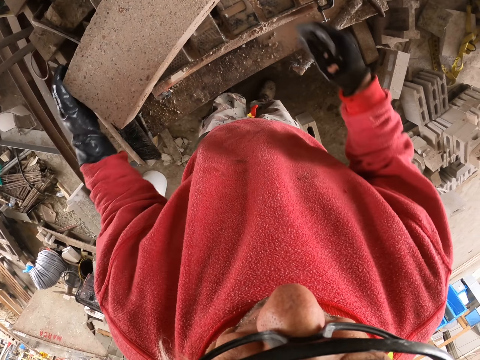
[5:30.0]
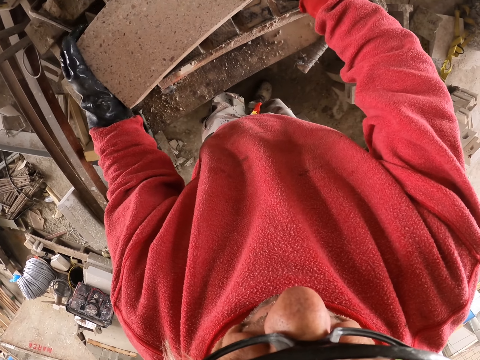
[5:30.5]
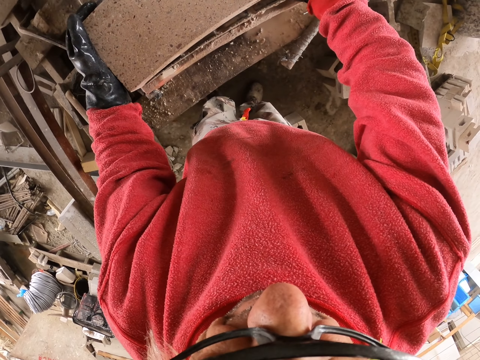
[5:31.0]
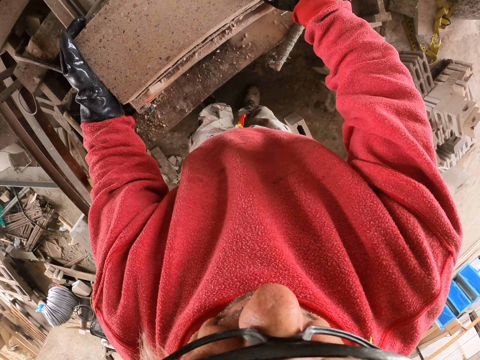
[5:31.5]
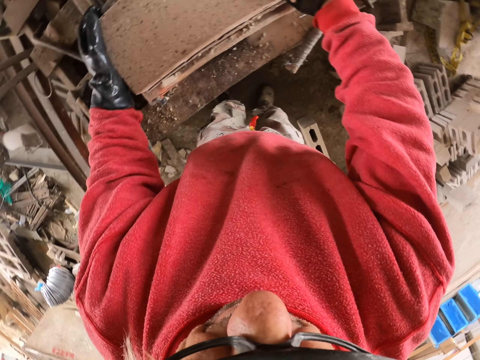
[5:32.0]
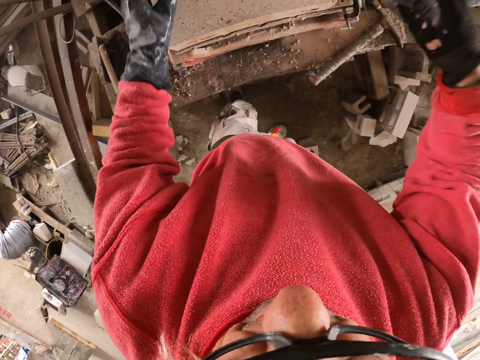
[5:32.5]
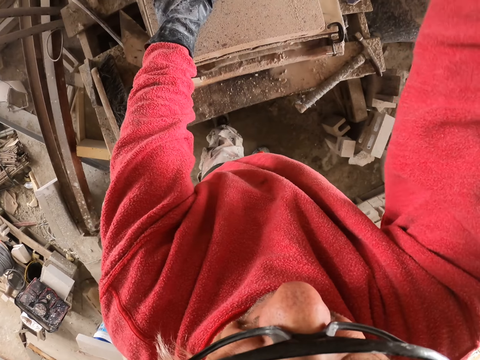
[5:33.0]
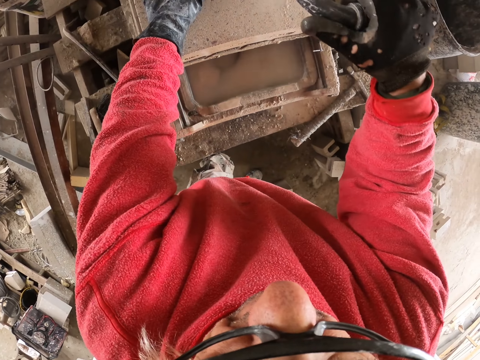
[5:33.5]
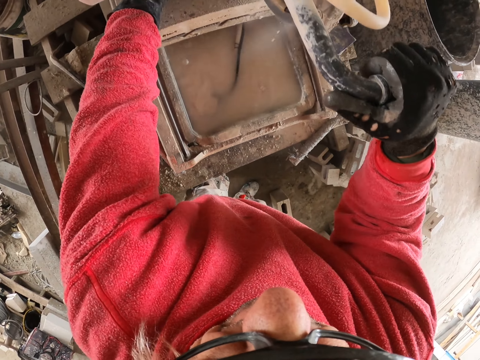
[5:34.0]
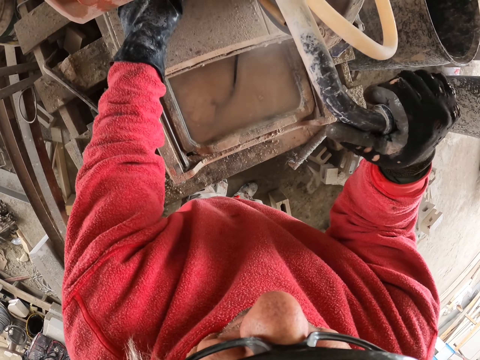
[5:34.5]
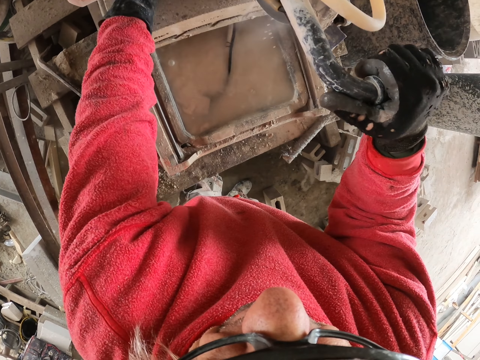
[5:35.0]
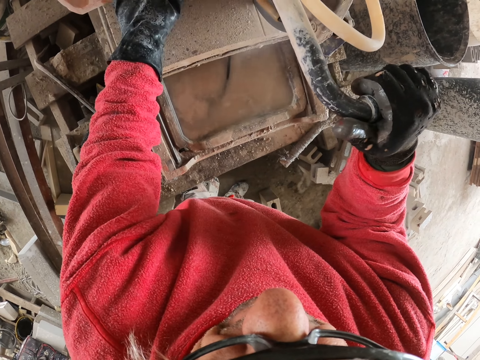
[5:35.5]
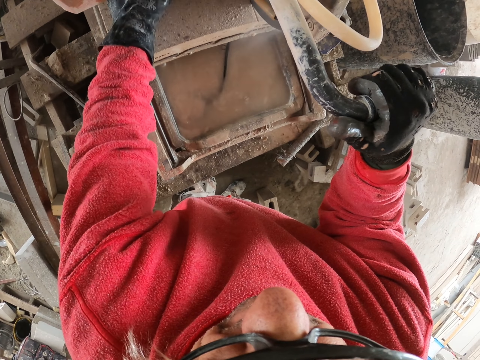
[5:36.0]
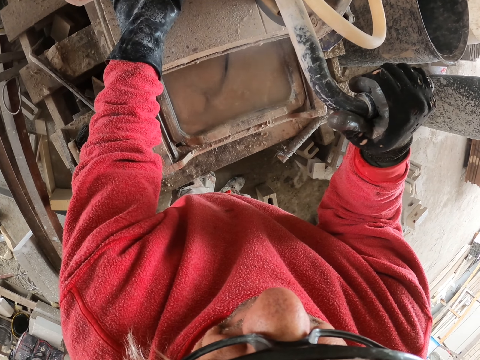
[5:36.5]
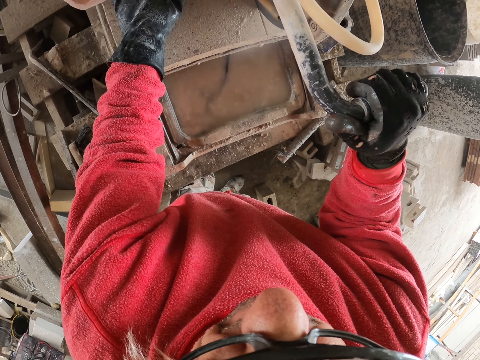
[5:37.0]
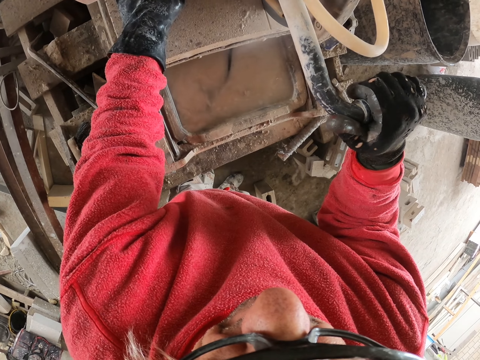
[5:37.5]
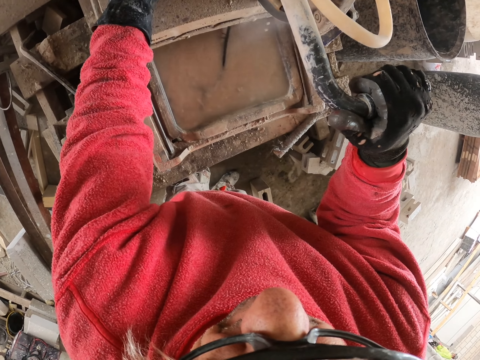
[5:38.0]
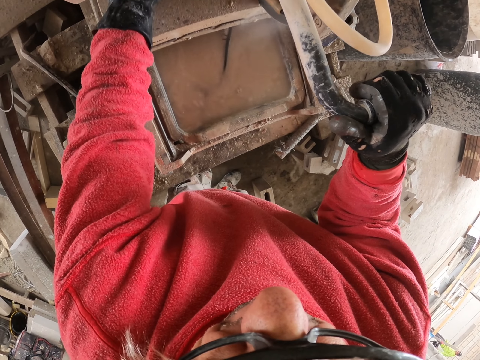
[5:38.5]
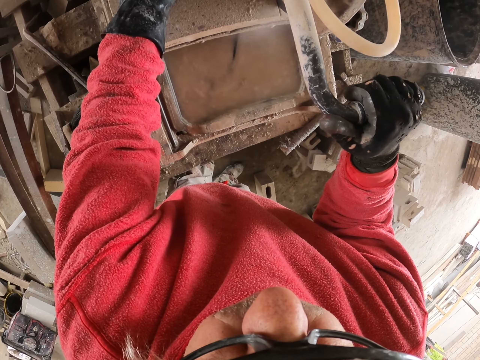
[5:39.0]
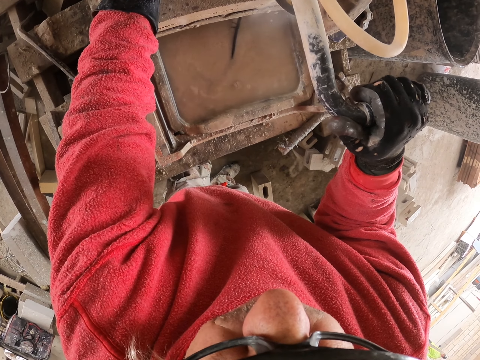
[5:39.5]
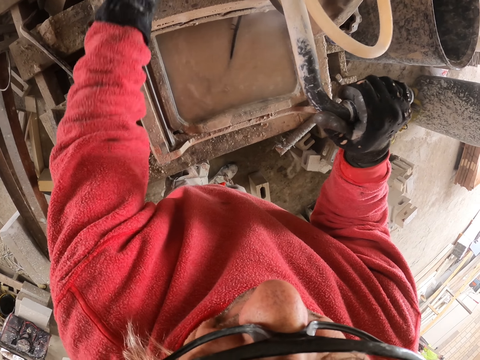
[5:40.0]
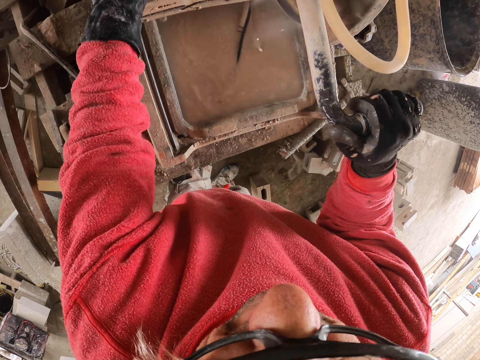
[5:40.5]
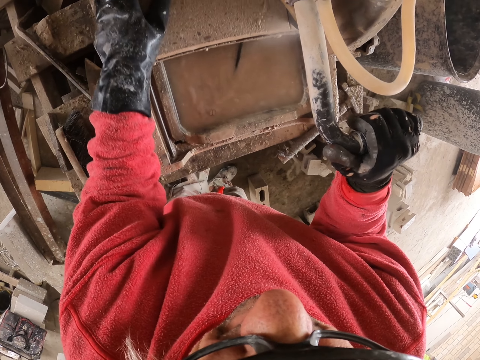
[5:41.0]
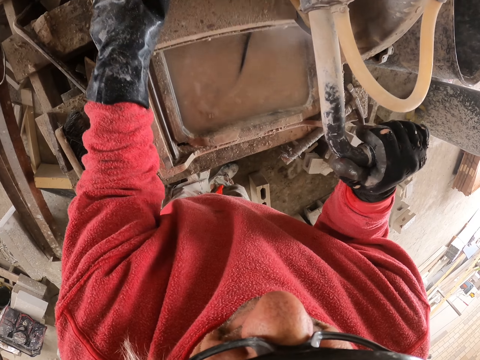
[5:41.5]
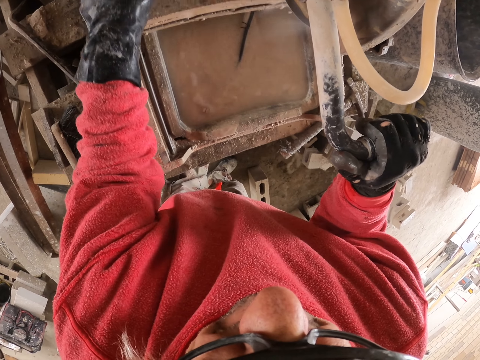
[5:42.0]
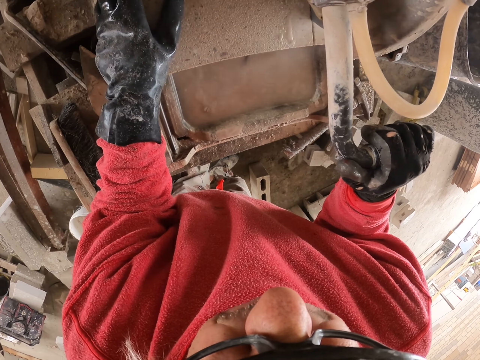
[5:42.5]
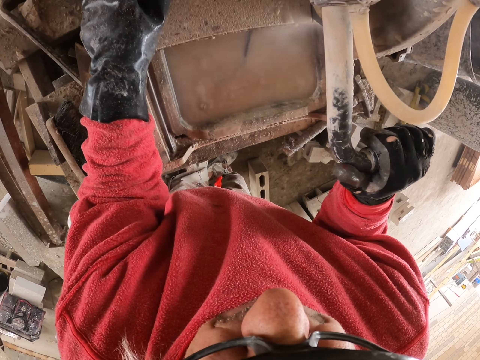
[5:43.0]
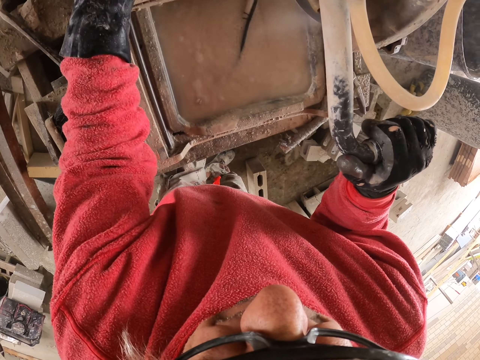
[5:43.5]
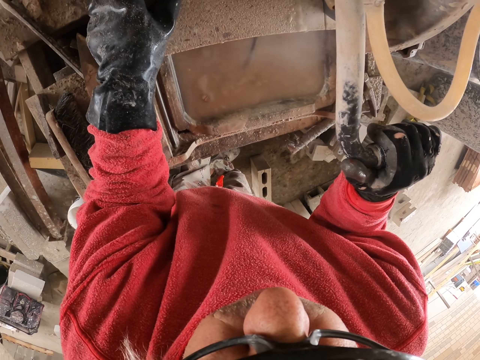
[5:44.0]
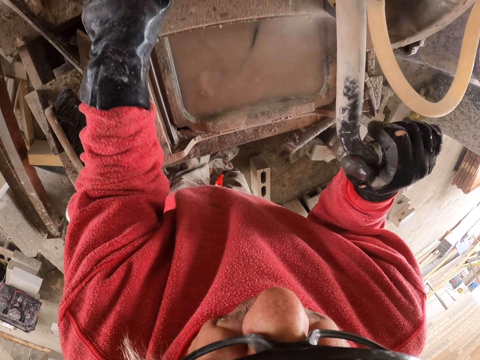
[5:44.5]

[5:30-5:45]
The camera wearer adjusts something. They move the concrete brick on the brick cutter. They pull the cutter. They cut the concrete brick.

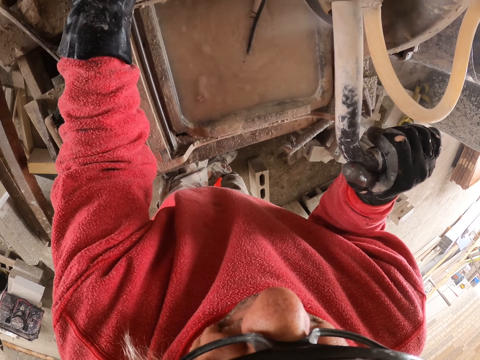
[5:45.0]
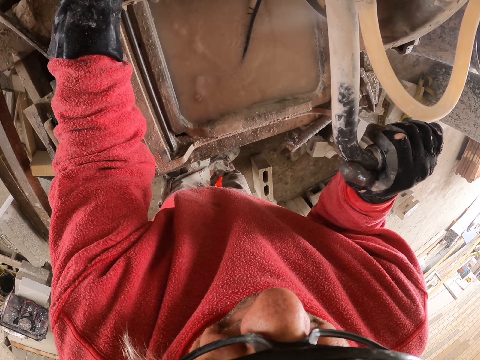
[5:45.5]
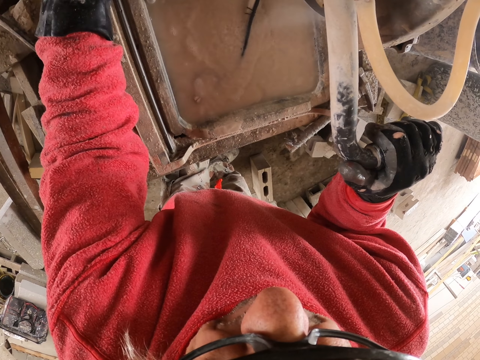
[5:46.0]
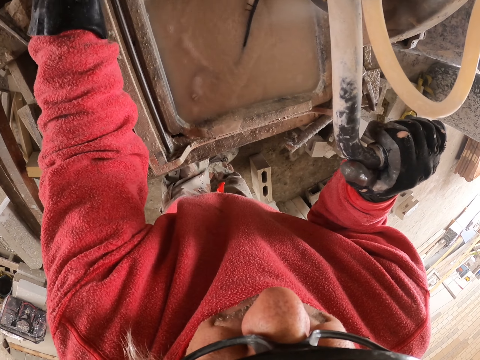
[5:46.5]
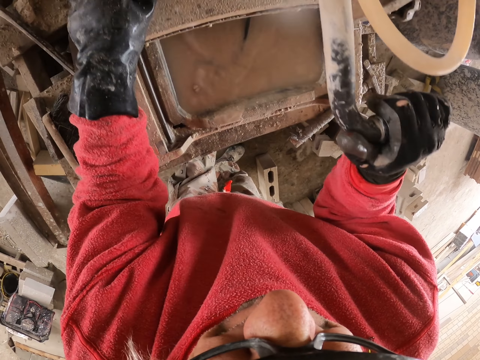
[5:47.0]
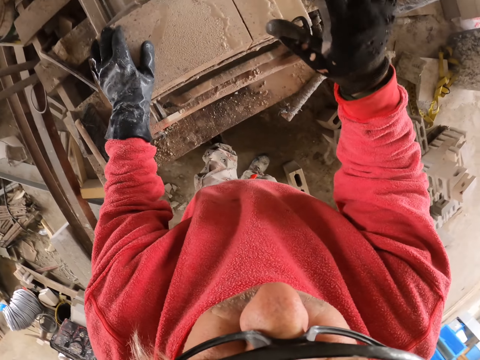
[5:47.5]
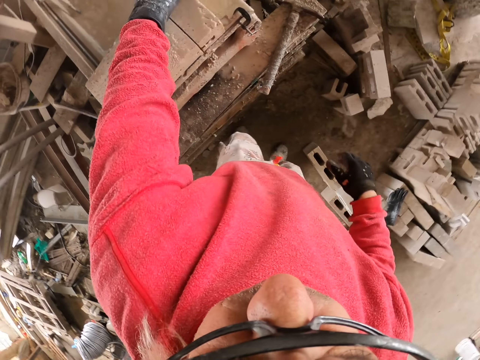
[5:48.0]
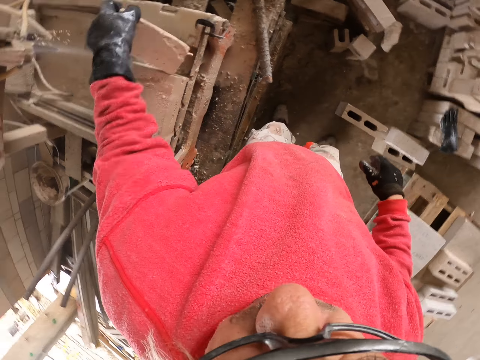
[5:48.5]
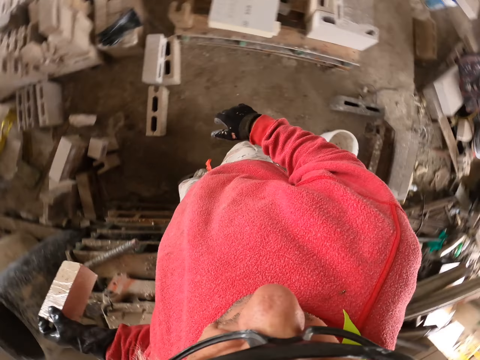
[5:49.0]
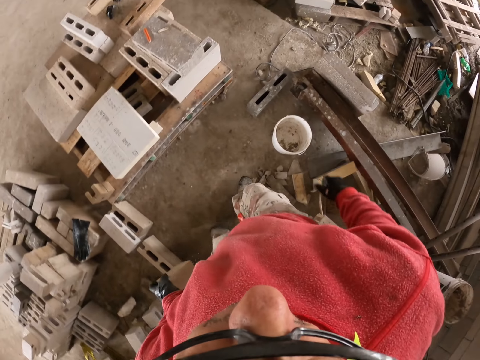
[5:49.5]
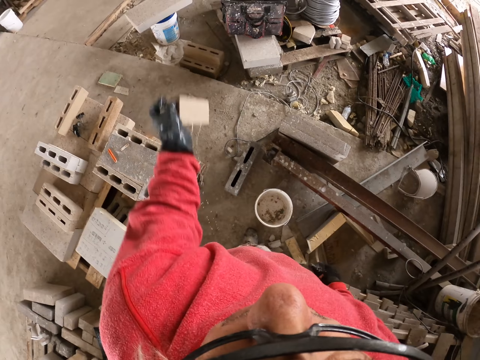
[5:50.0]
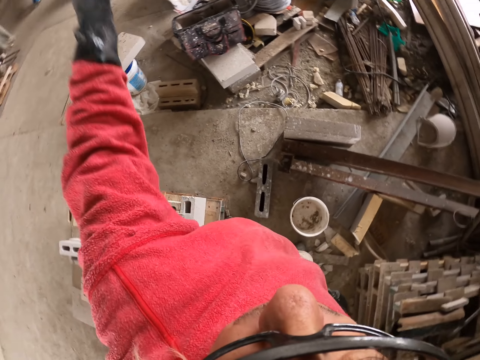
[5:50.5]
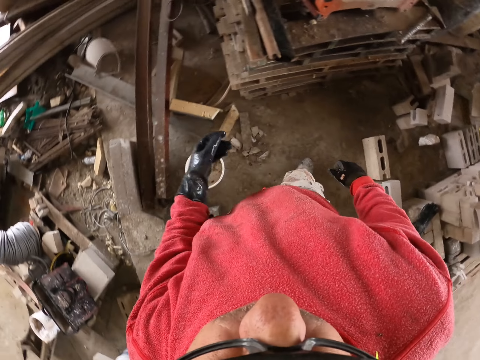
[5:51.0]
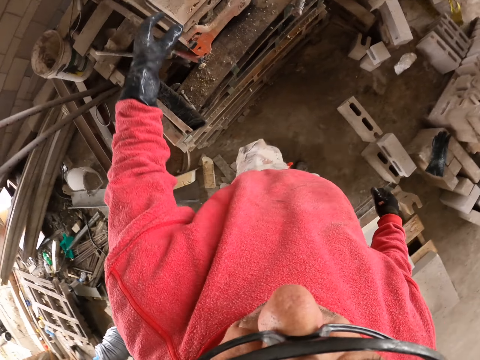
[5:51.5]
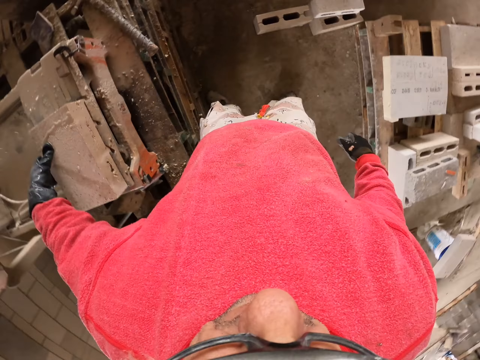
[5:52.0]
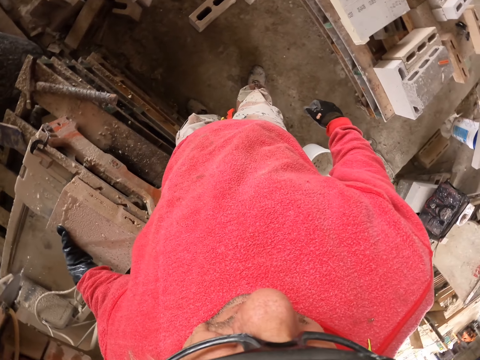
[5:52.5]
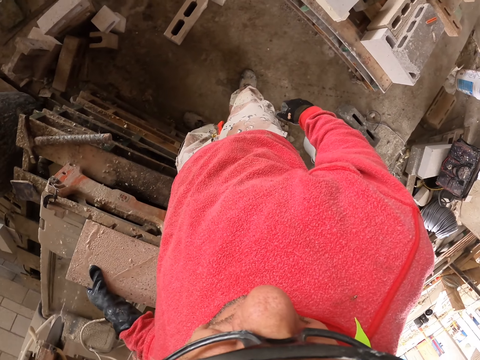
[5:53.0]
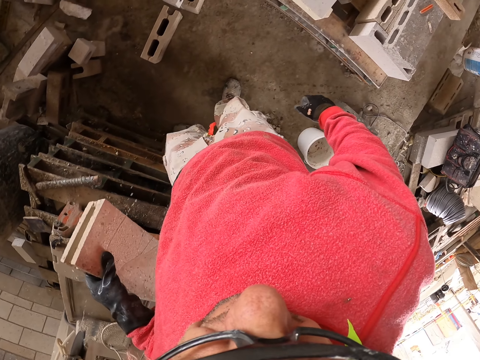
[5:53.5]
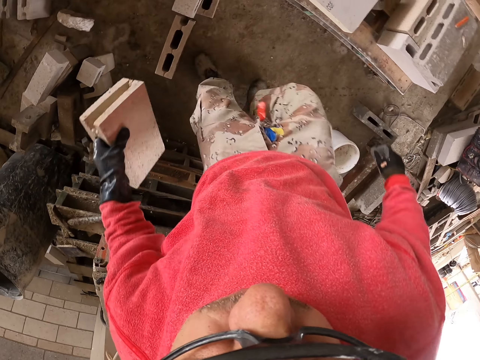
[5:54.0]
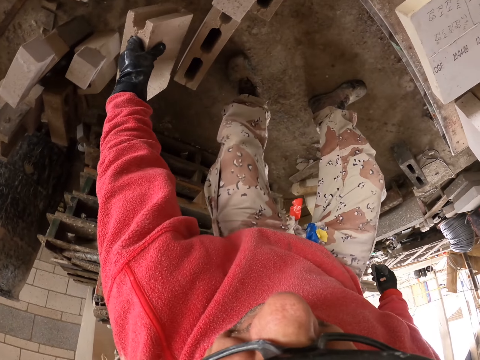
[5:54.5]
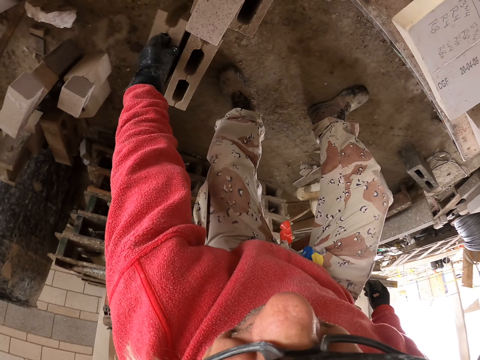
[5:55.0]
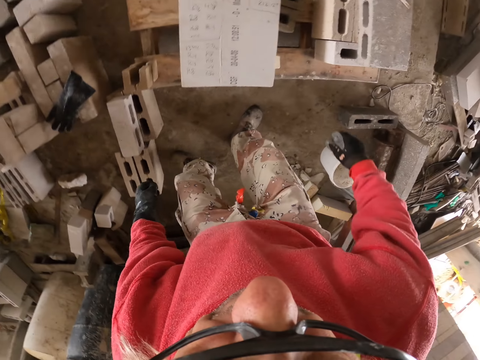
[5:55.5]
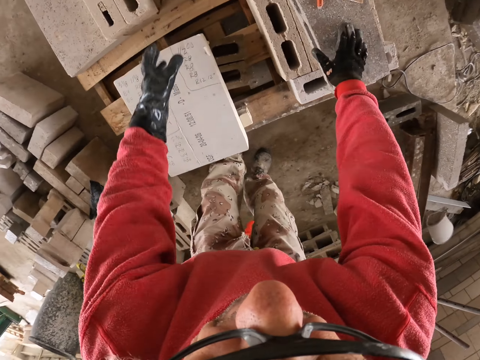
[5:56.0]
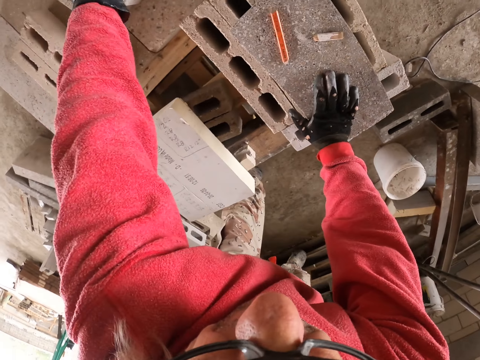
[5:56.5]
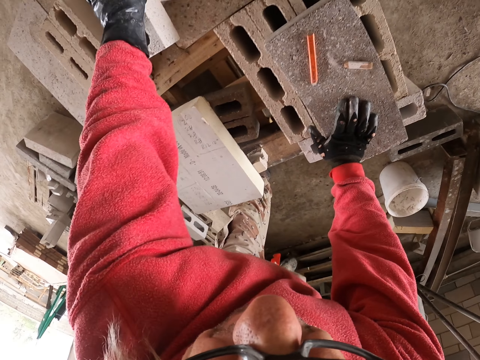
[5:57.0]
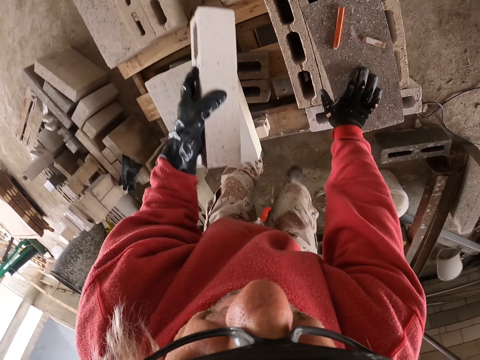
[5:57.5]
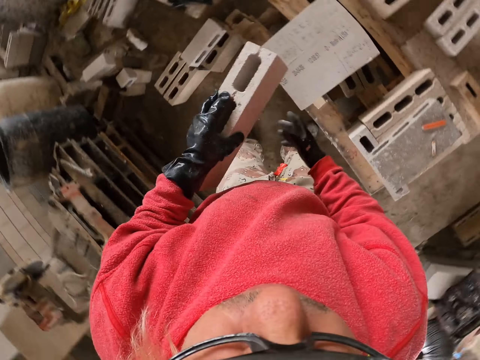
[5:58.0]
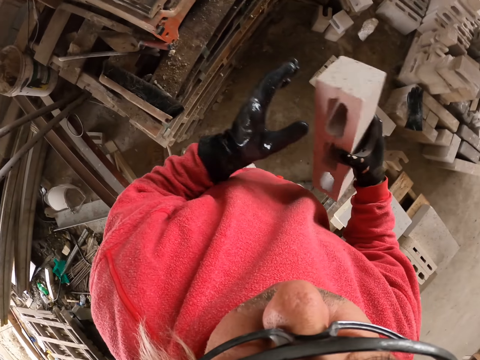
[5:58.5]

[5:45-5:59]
The camera wearer picks a piece of concrete brick. They throw the concrete brick away. They turn around. They pick the concrete brick. They put the concrete brick down on the floor. They pull something from the table. They pick the concrete brick.
